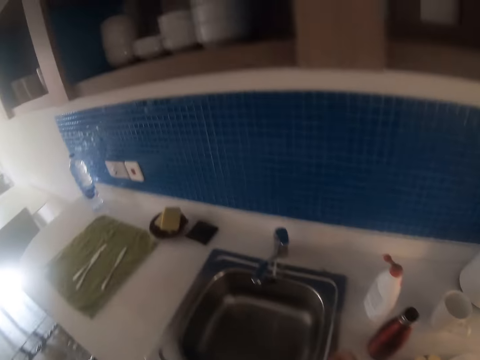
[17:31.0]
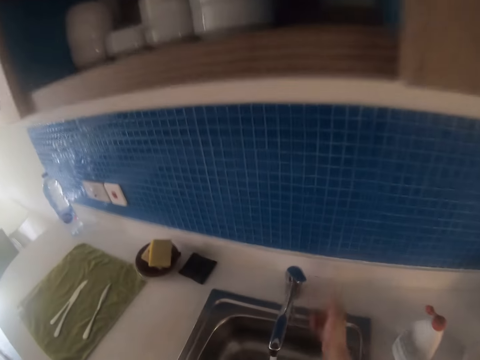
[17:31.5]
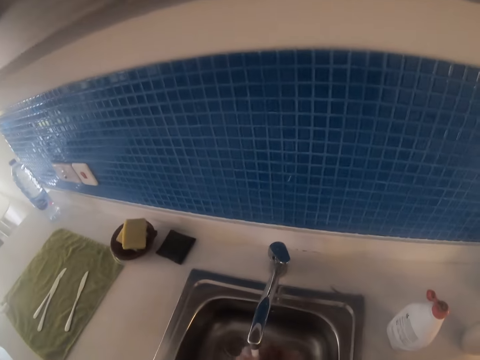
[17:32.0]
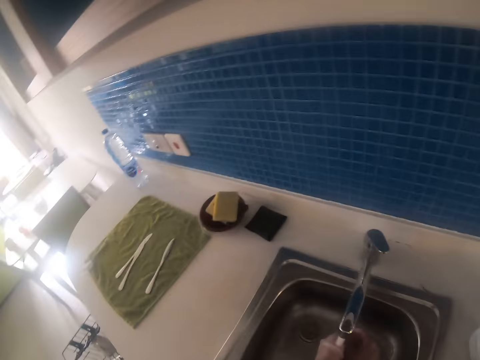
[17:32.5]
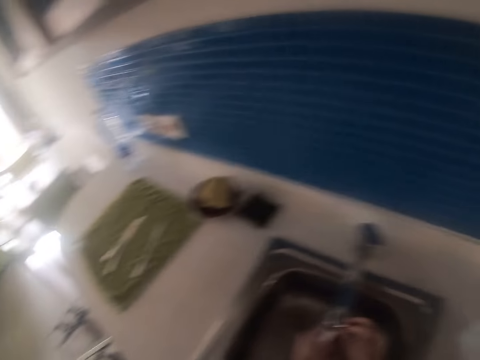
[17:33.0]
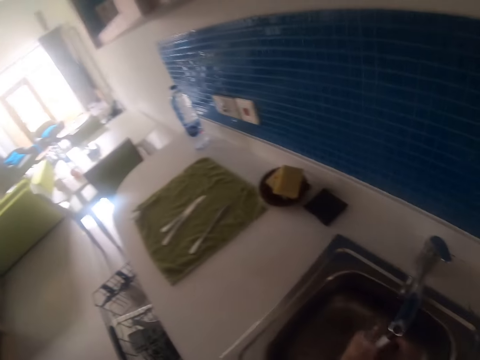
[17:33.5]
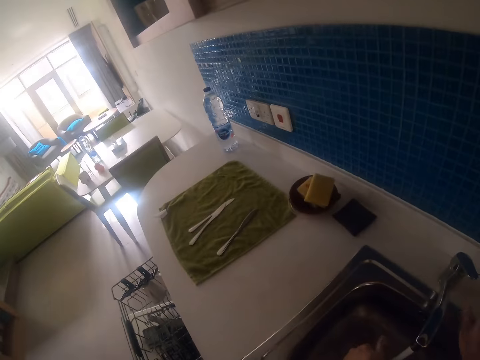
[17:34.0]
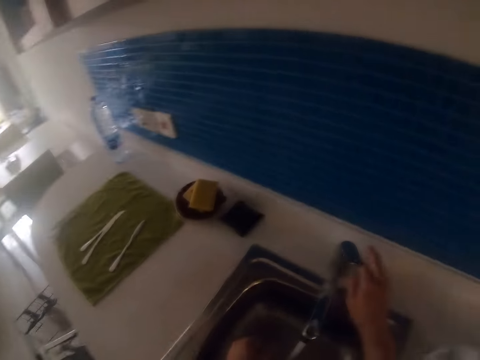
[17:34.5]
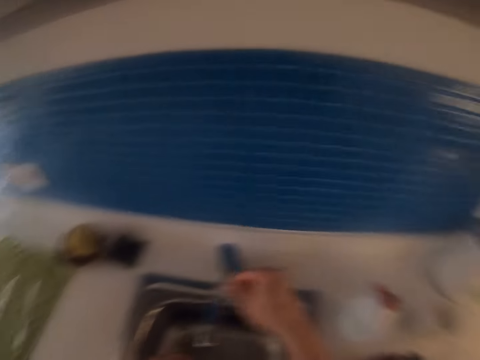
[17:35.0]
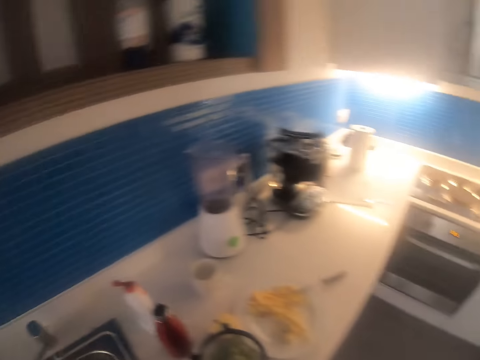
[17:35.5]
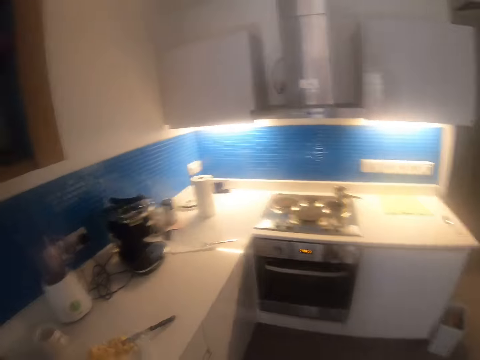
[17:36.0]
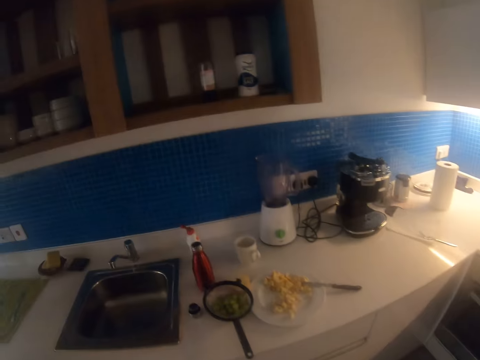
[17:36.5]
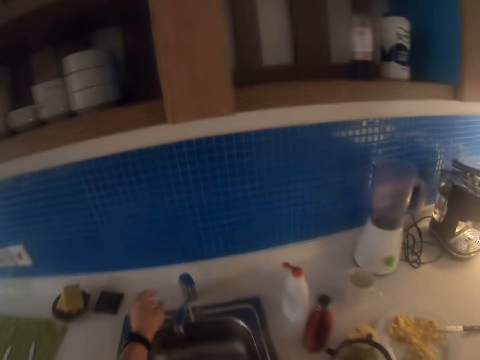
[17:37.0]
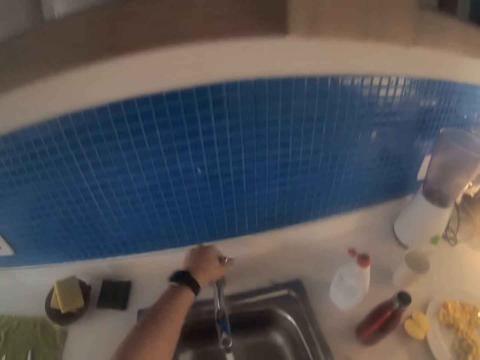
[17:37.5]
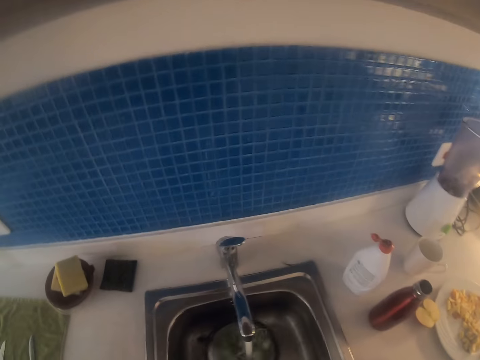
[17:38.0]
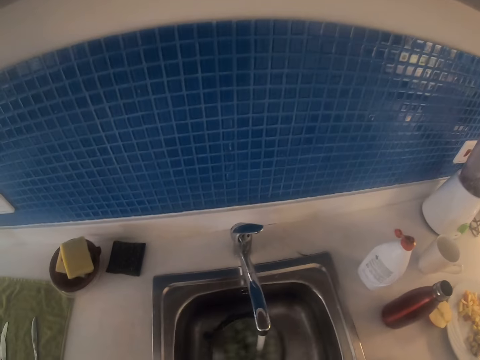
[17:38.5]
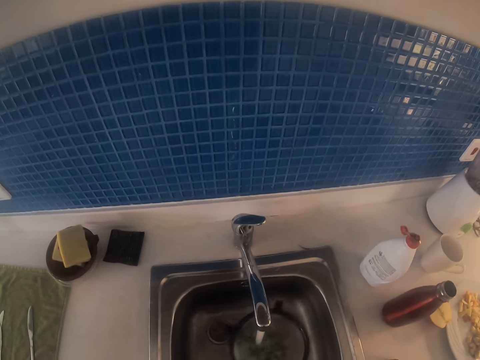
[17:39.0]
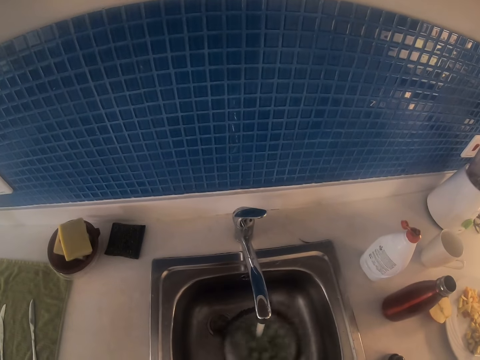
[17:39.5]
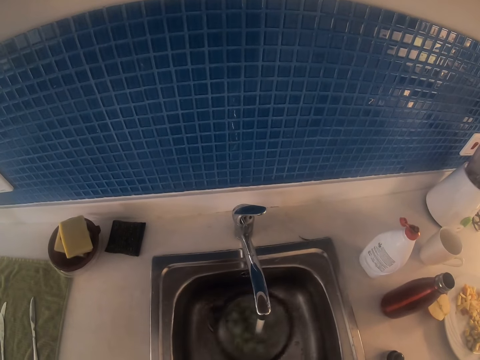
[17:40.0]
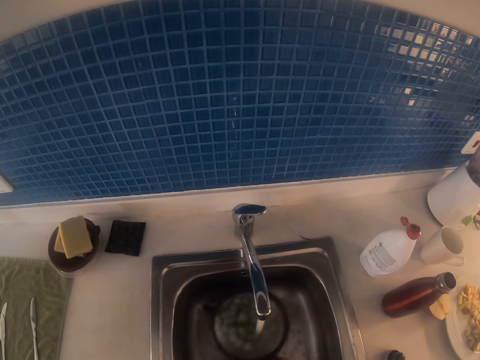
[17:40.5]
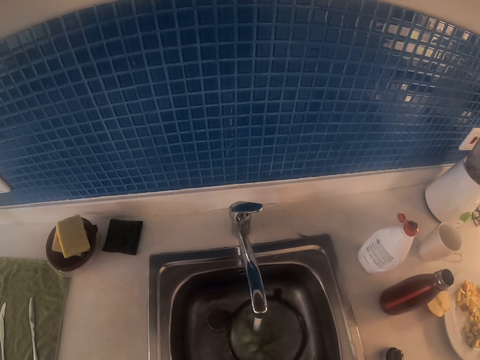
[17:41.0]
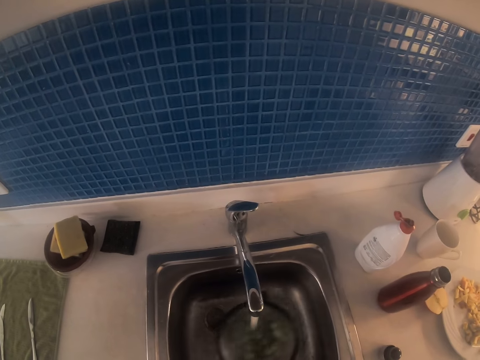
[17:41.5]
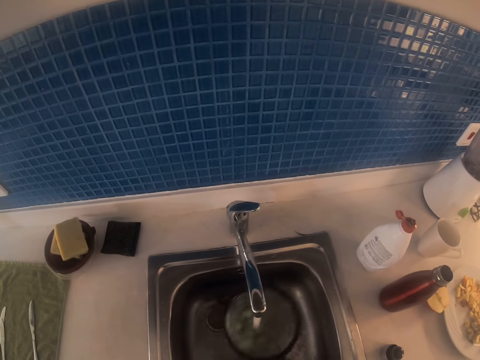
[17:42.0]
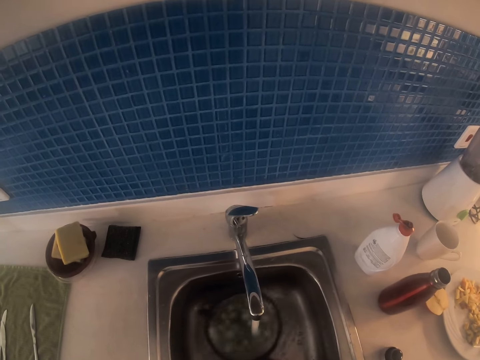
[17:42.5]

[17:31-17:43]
The camera wearer walks around. They open the tap water and wash both hands. They walk around. They open the tap and wash the grapes.

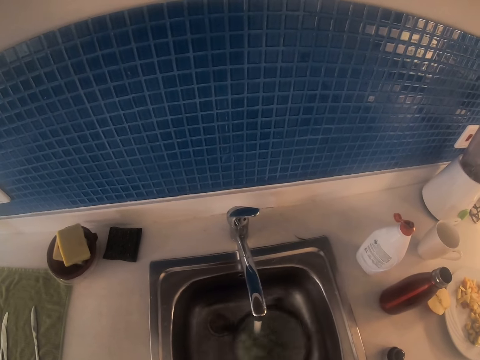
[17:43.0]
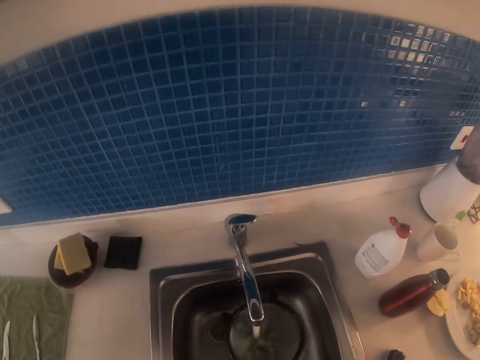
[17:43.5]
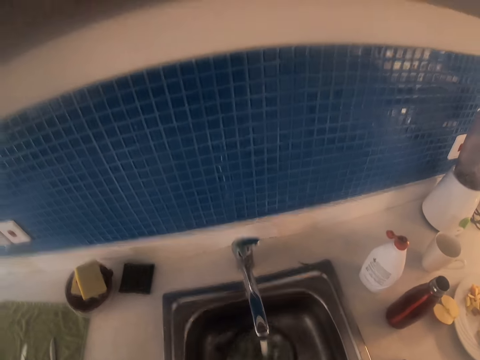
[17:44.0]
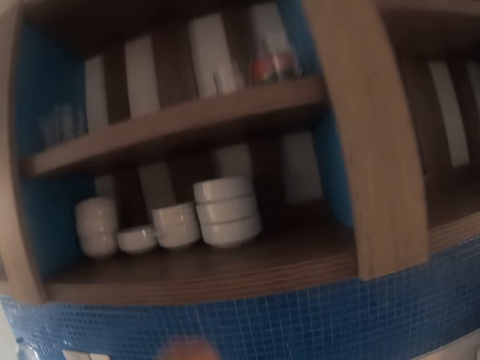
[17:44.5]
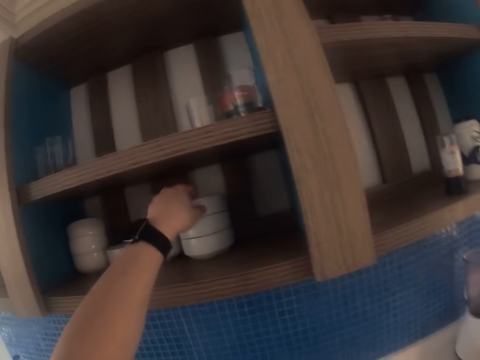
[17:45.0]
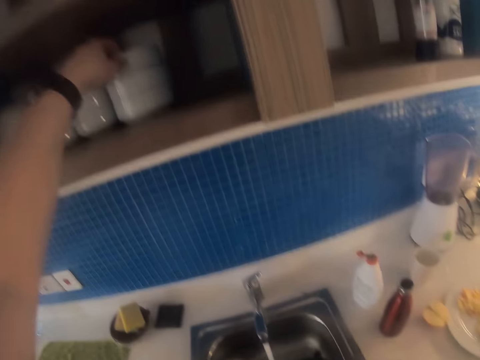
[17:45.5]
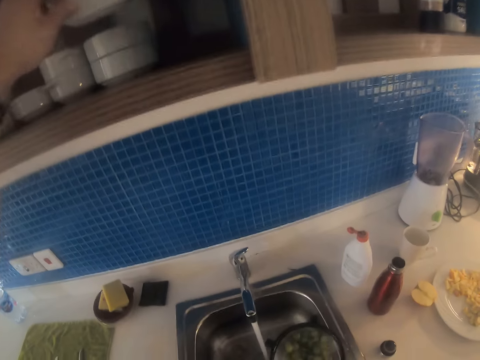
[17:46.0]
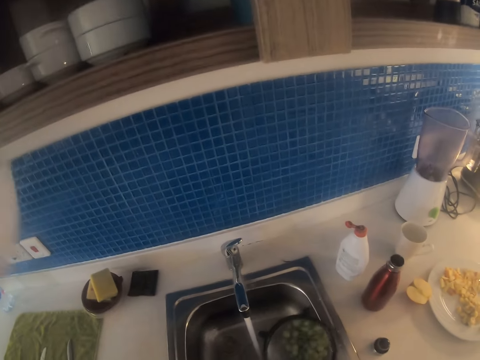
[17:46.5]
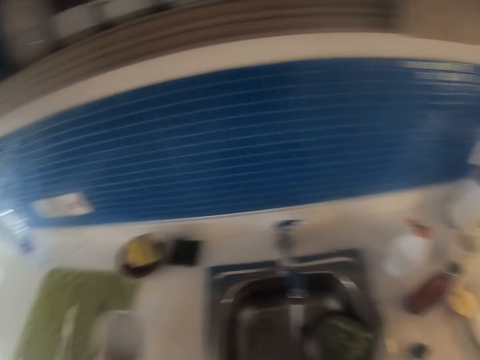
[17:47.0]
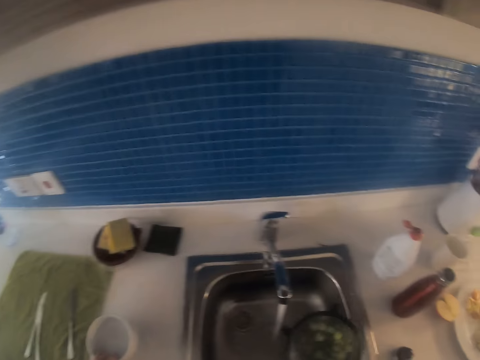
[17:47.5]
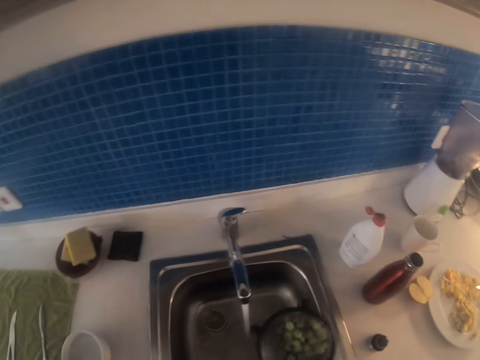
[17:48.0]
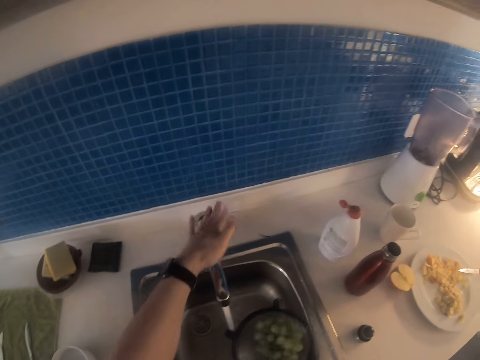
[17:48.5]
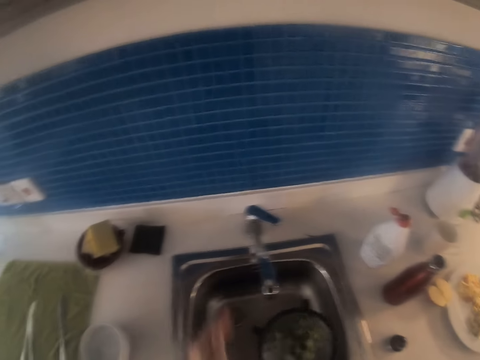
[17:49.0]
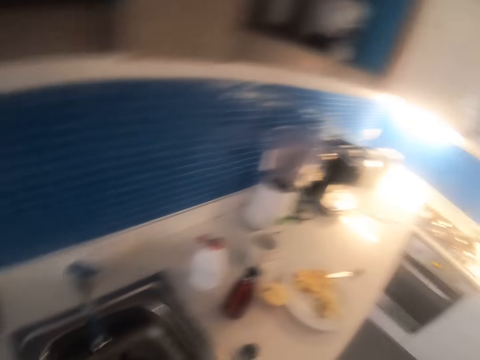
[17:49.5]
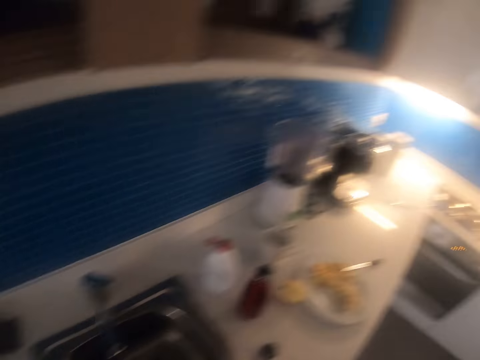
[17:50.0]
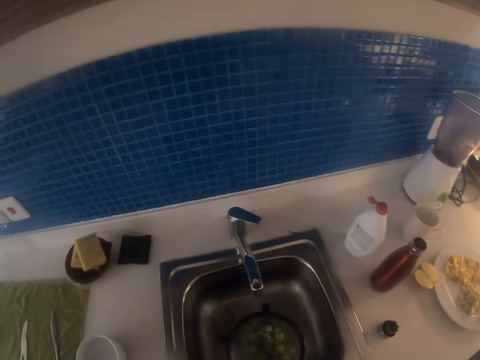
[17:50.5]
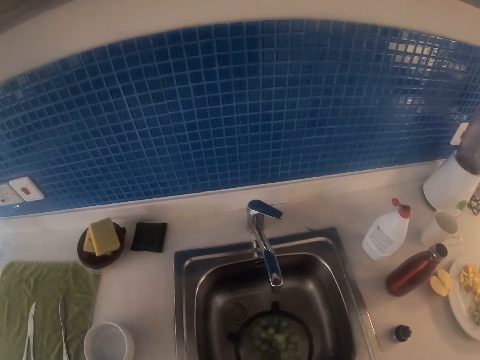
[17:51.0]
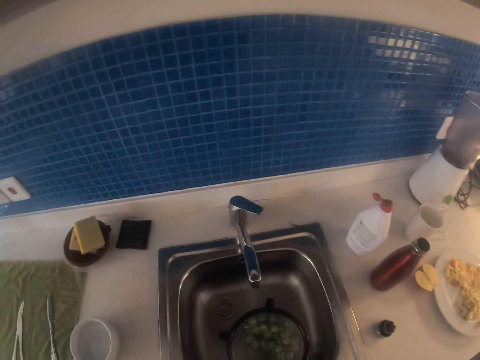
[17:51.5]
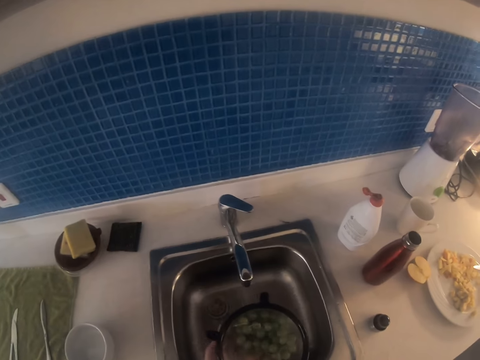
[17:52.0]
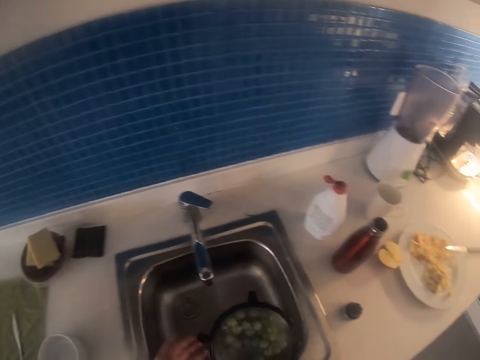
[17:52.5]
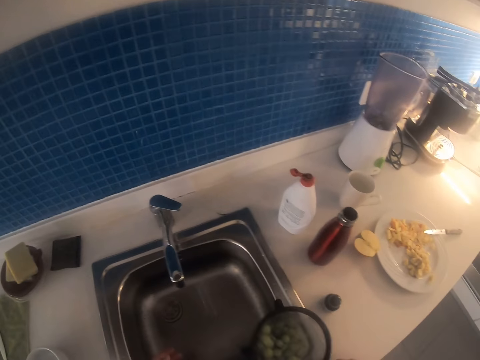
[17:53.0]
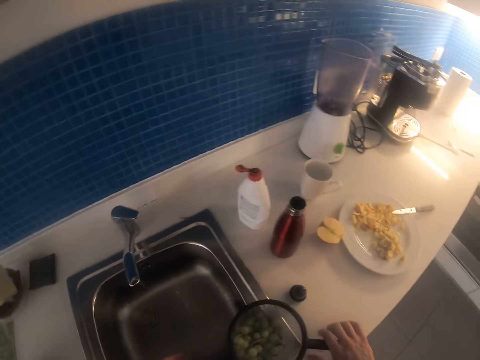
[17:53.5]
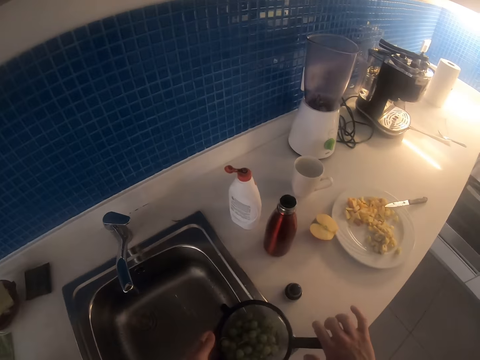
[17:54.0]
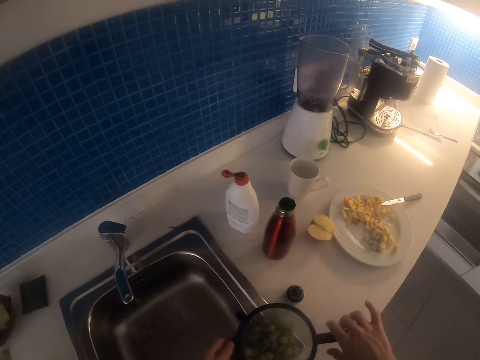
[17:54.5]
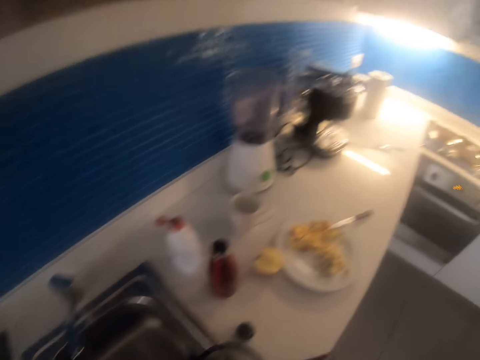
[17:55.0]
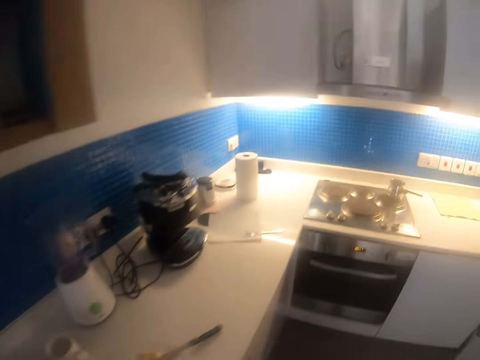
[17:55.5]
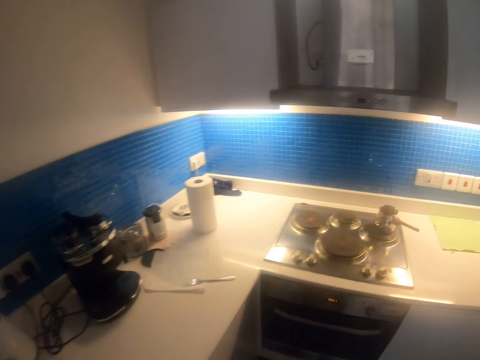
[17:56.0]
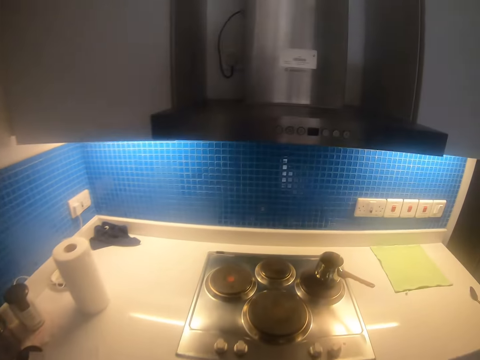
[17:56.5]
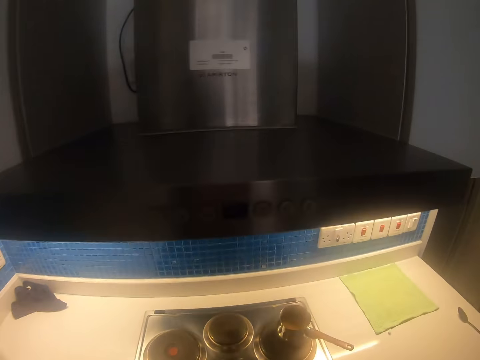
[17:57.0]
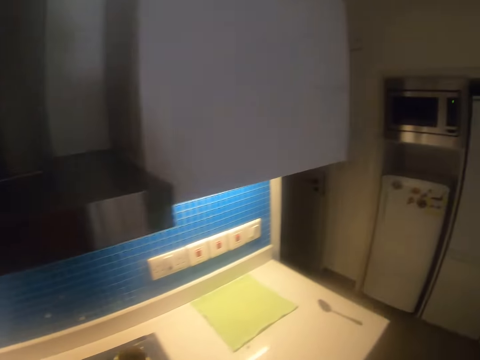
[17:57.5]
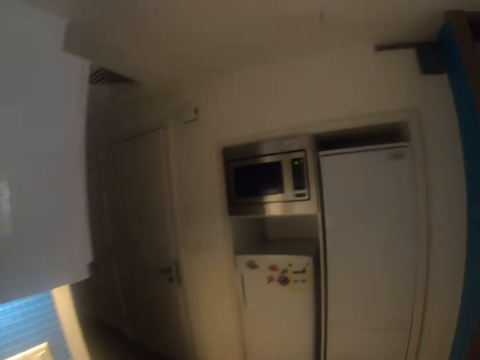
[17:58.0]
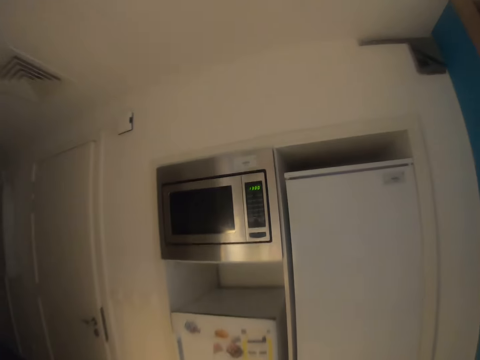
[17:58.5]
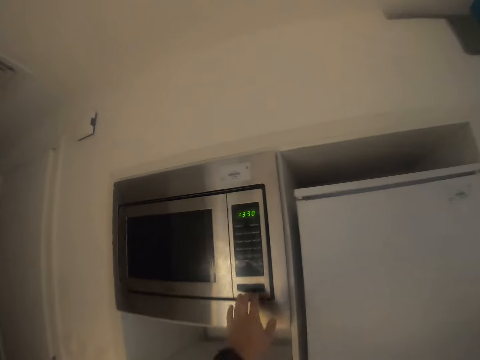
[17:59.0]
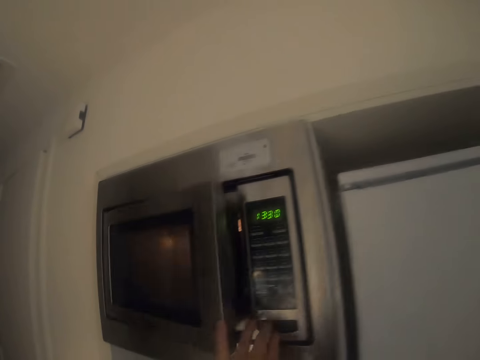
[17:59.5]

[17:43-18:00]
The camera wearer looks at the shelf. They pick up a bowl. They pick up the bowl again. They wash the grapes, close the tap and look around. They shake the strainer sieve. They strain the grapes. They place the strainer sieve beside the sink. They walk around, look around and walk around. They open the microwave.
